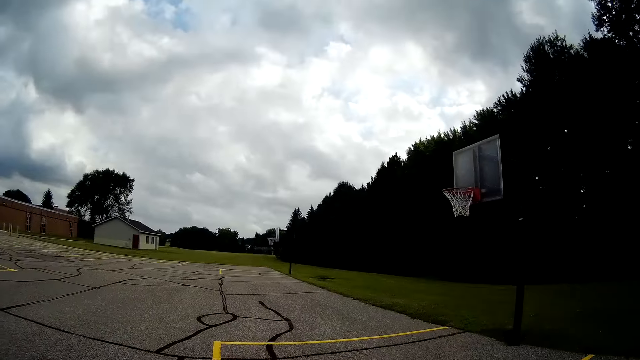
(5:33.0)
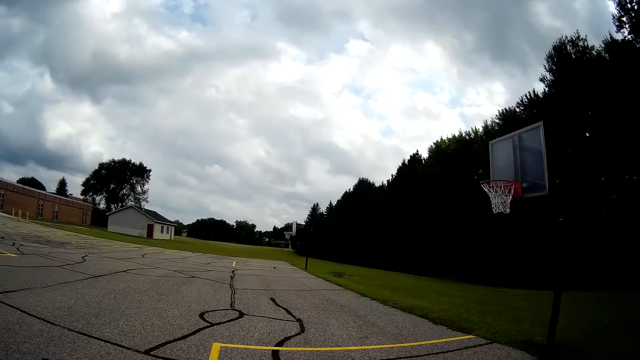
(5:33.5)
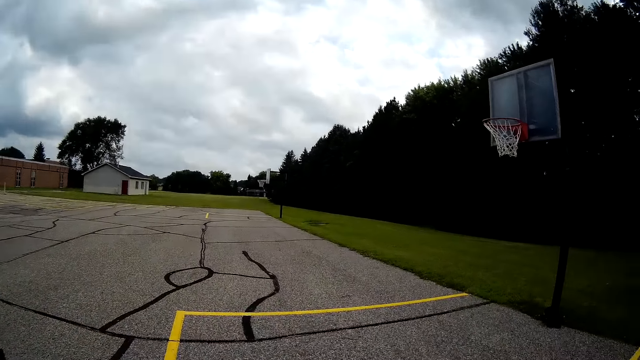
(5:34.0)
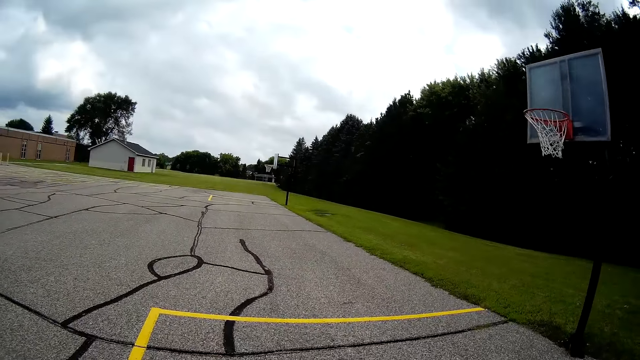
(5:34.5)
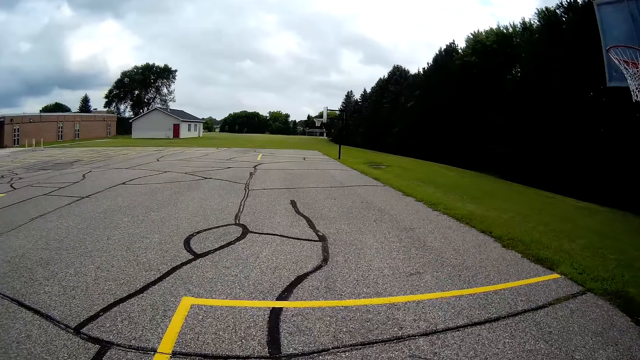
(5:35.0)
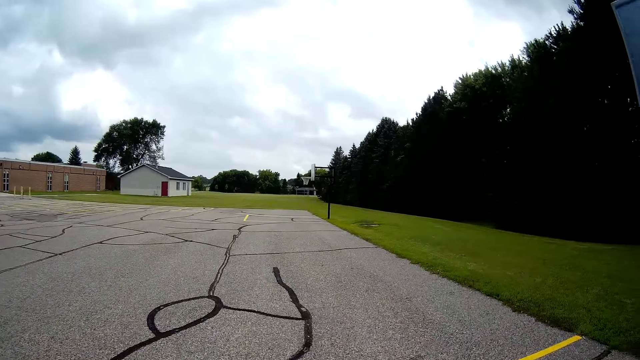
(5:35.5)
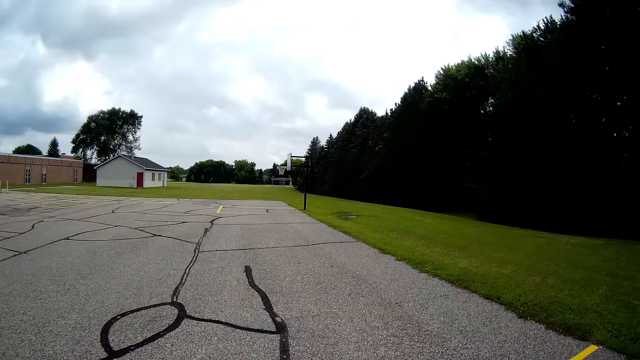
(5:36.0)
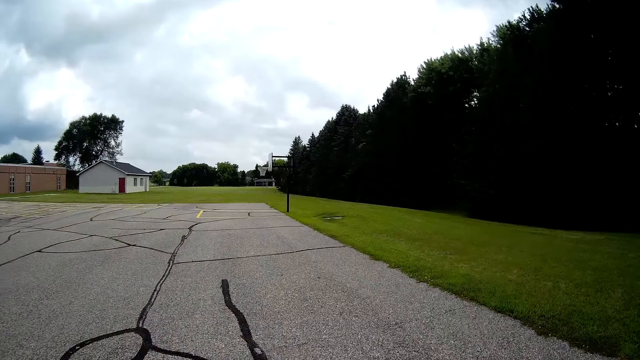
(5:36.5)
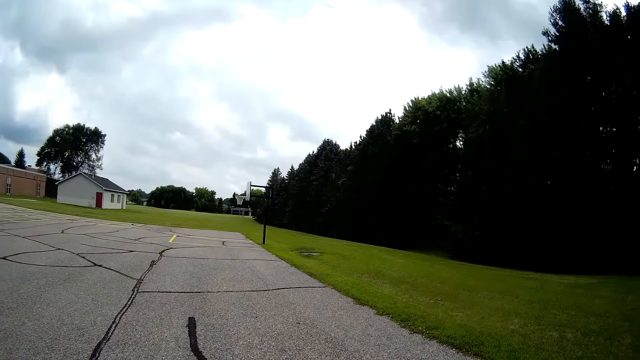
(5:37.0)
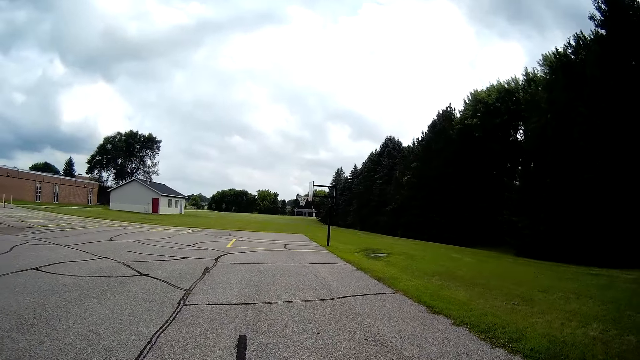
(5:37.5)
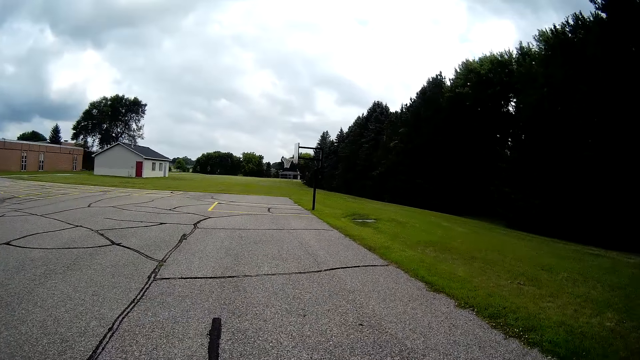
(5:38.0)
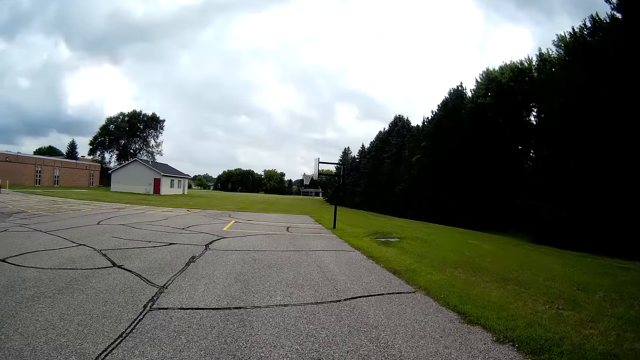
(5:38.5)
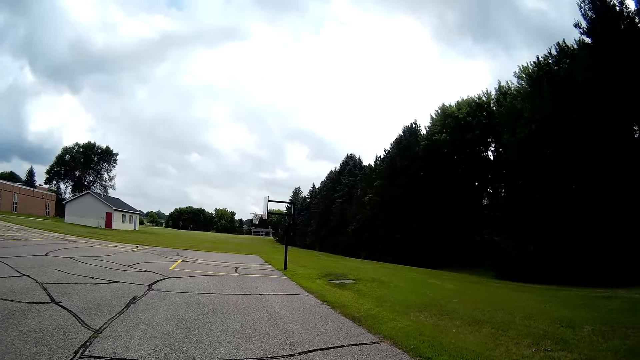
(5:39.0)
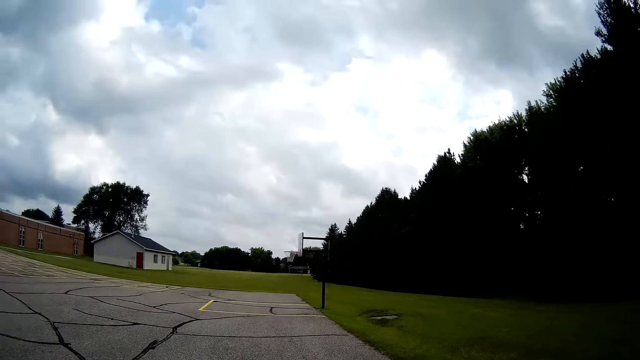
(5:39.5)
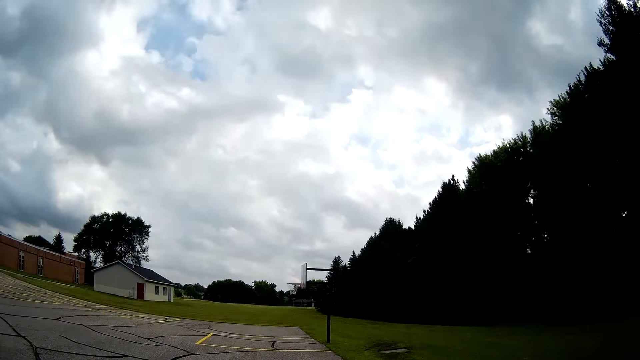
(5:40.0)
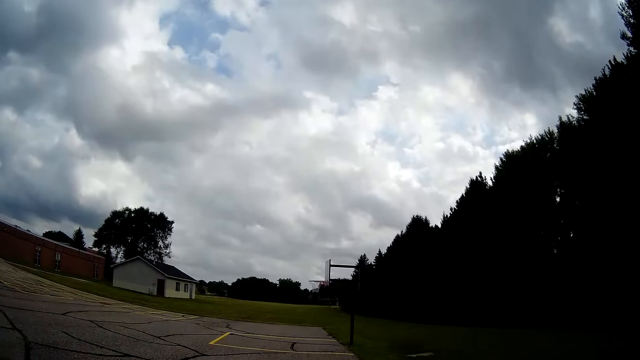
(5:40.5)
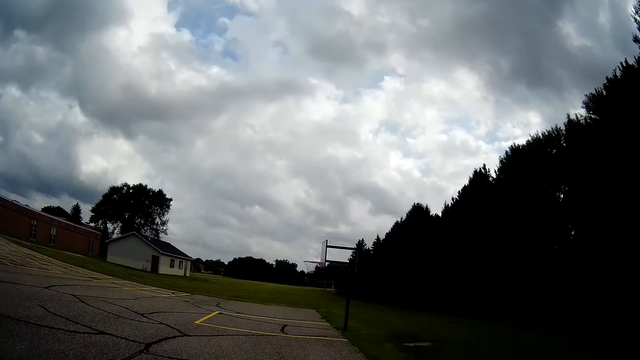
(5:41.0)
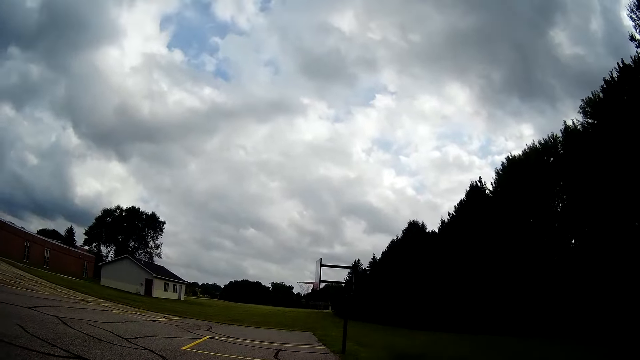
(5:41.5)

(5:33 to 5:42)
The camera wearer bounces the basketball on the basketball court.

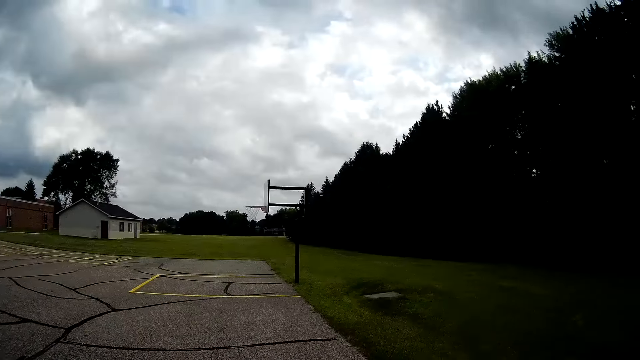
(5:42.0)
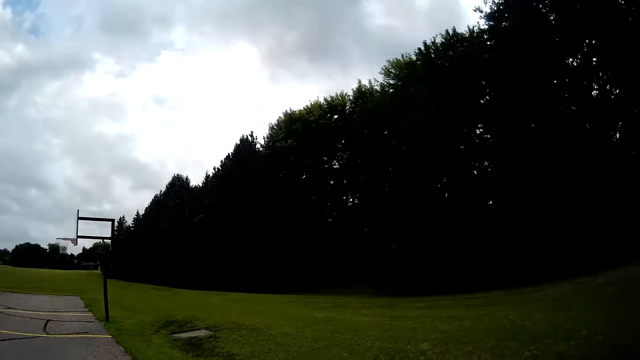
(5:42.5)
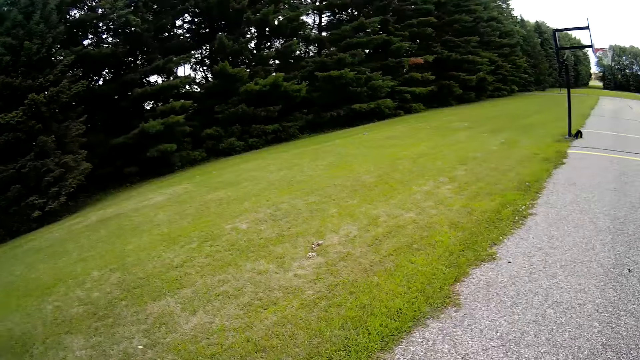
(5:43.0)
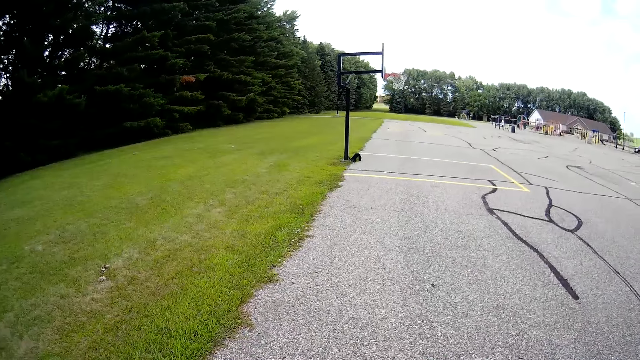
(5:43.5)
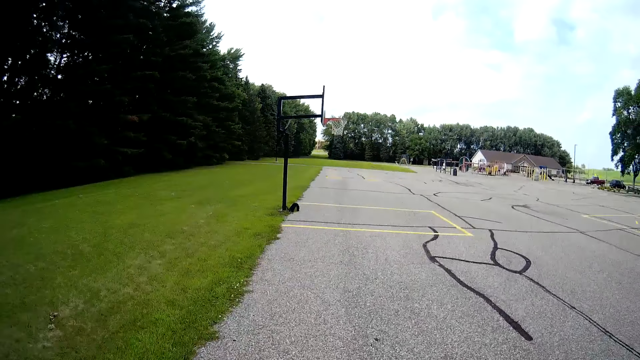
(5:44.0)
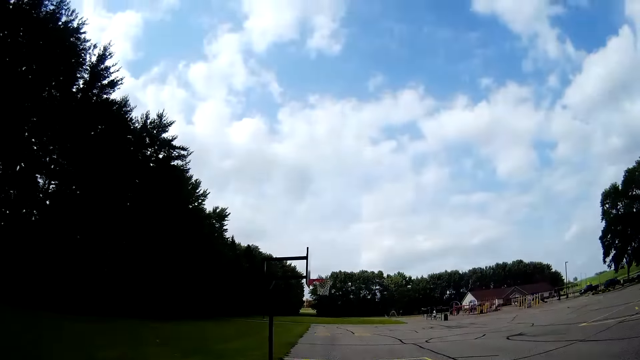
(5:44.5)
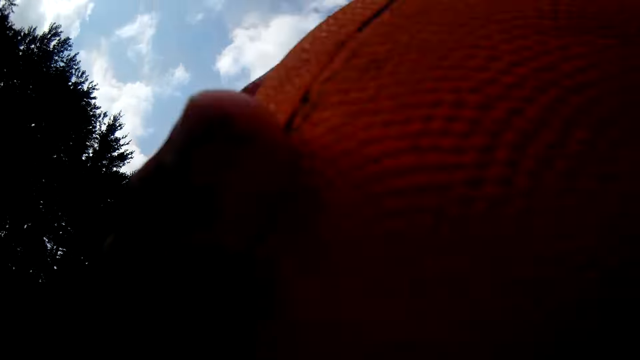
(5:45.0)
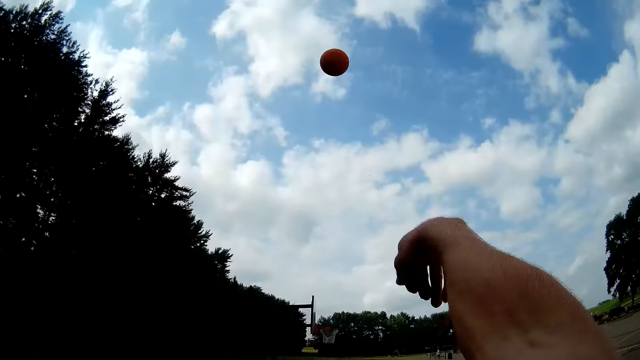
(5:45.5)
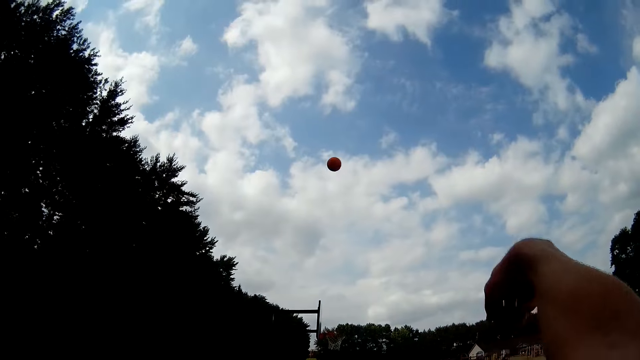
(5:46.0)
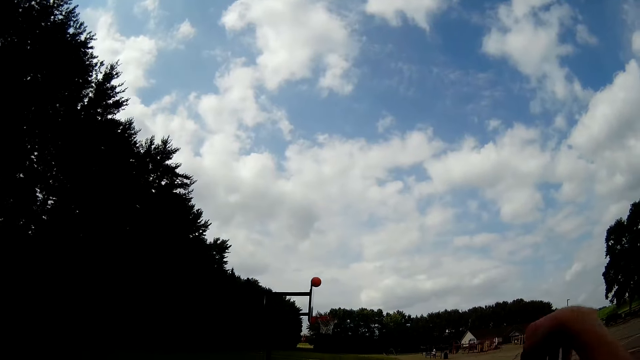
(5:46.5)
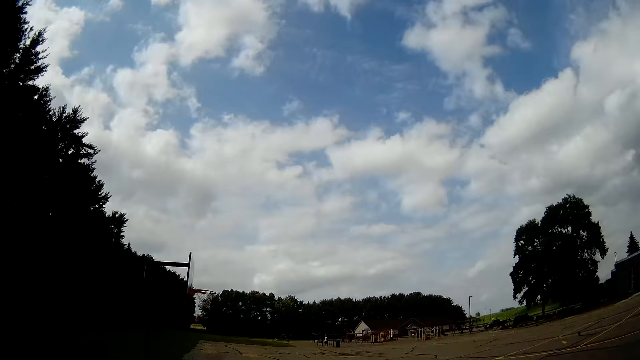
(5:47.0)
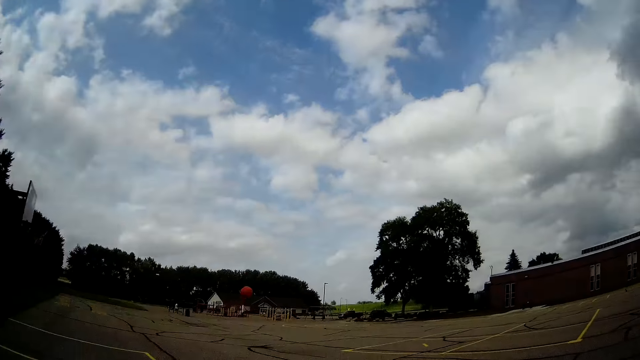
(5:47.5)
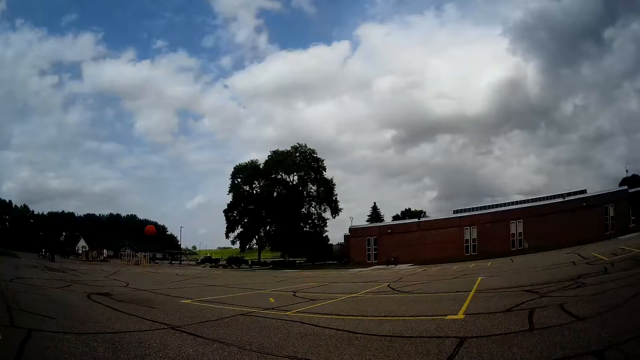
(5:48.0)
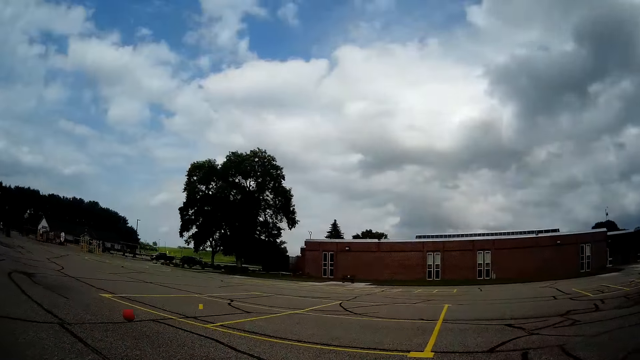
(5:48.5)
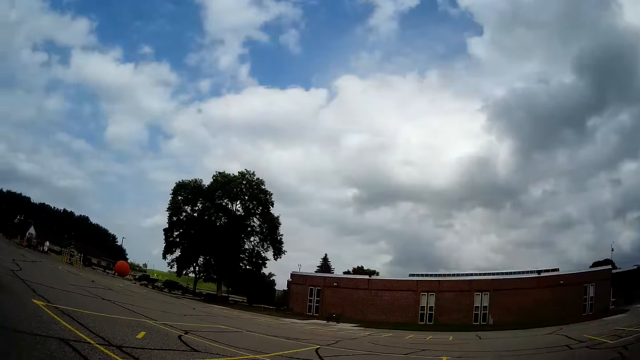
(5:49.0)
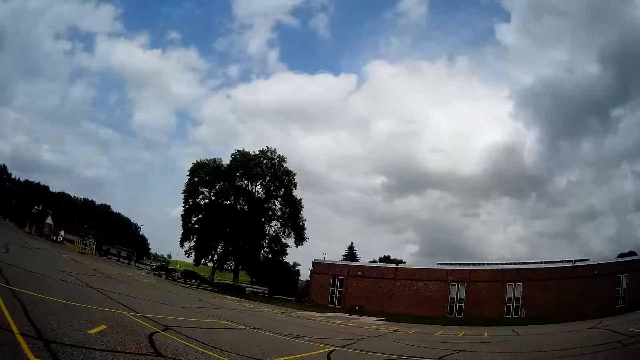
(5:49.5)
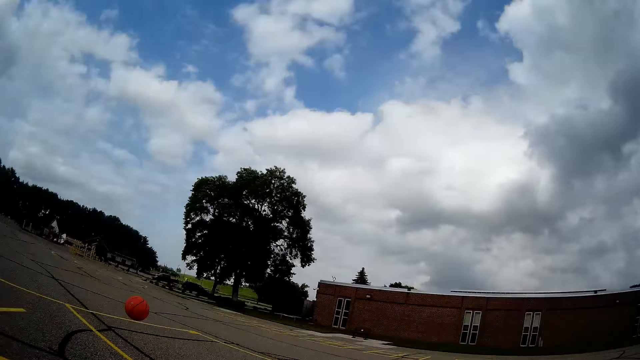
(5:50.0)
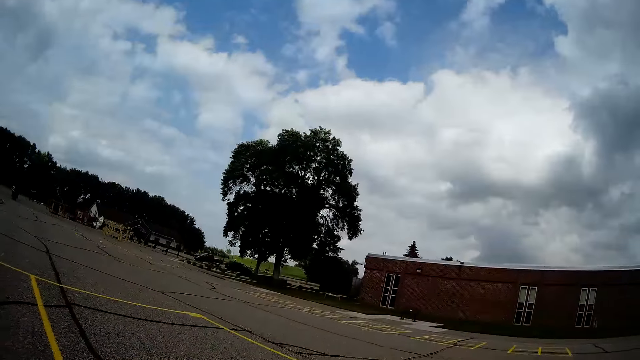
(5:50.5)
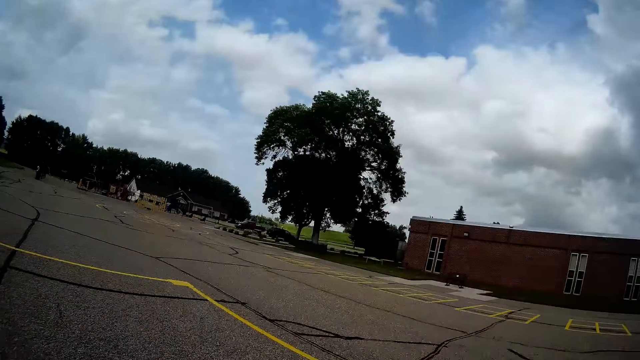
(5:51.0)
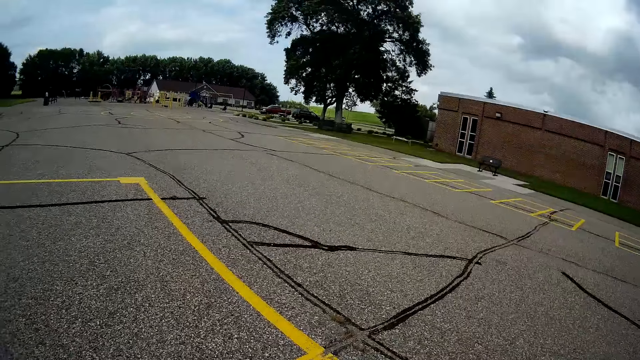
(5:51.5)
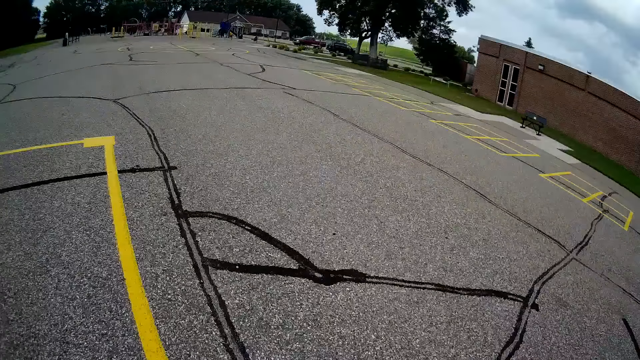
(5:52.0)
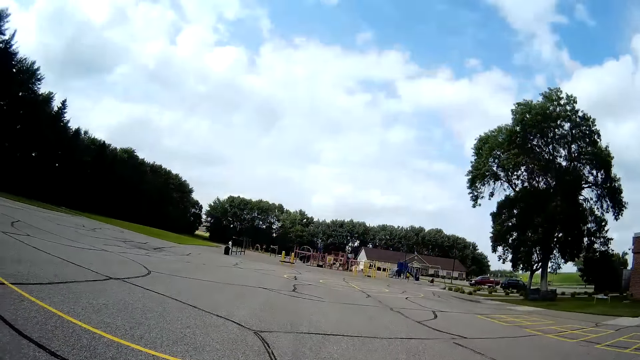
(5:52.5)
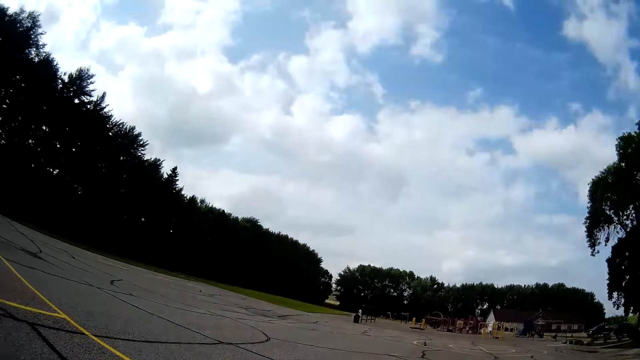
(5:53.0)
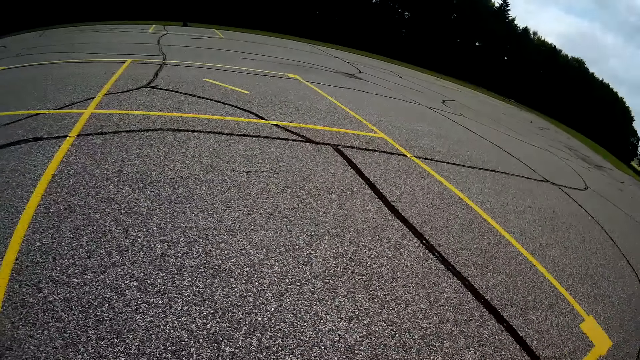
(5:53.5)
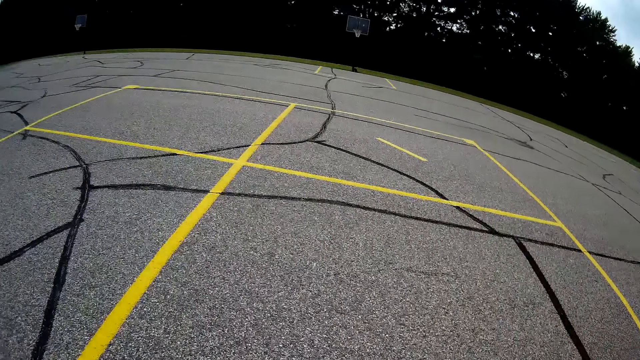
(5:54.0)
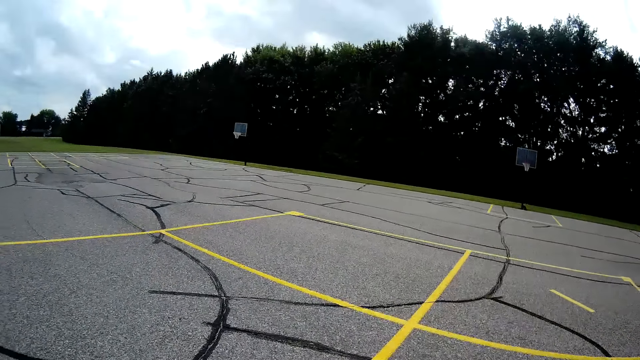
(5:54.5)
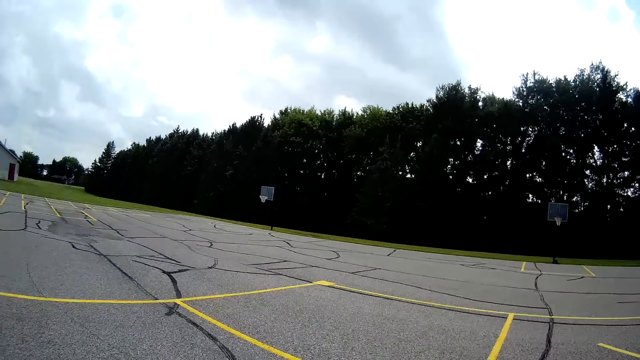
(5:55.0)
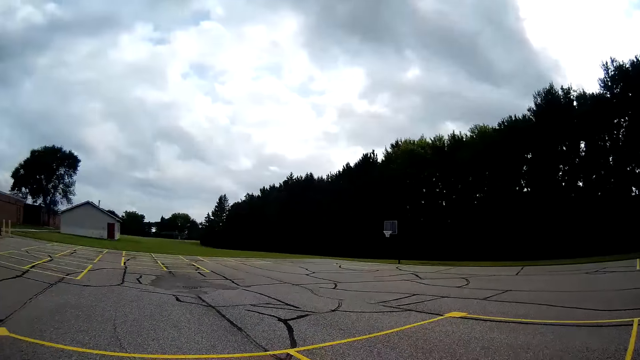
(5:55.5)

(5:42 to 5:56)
The camera wearer turns around on the basketball court. They try throwing the ball through the basketball hoop. They run towards the ball. They pick up the ball from the ground.
